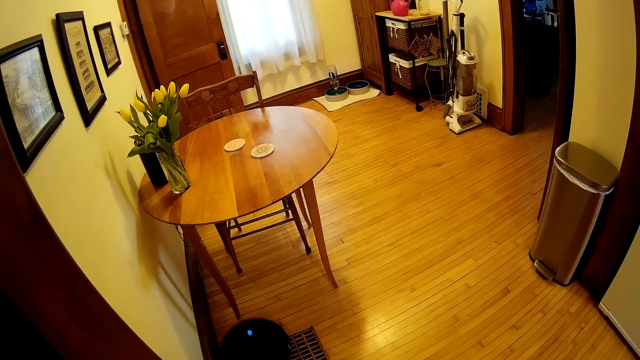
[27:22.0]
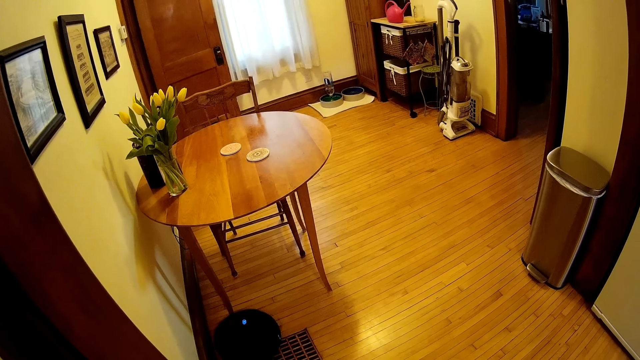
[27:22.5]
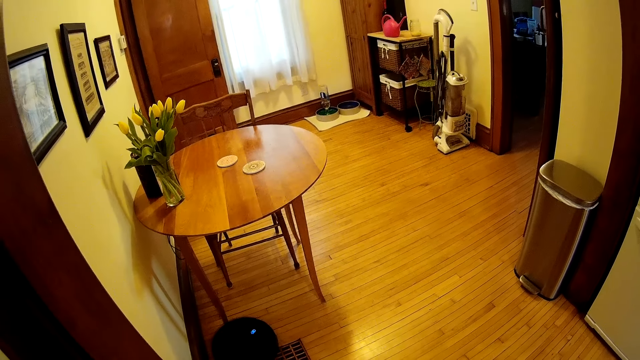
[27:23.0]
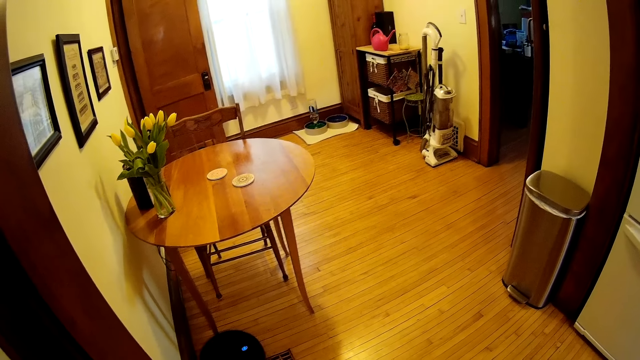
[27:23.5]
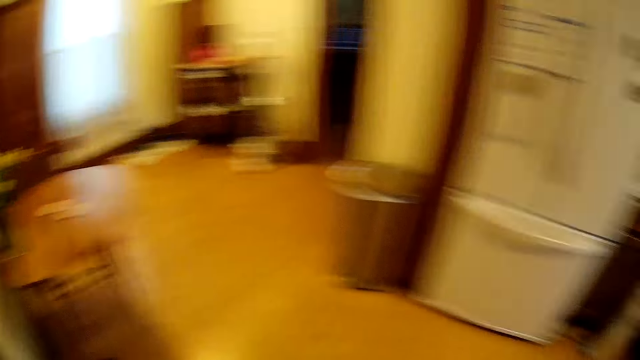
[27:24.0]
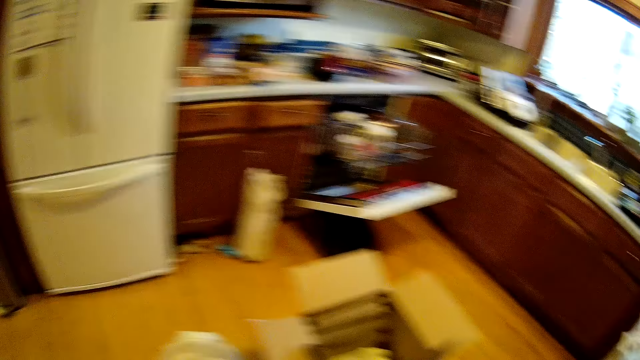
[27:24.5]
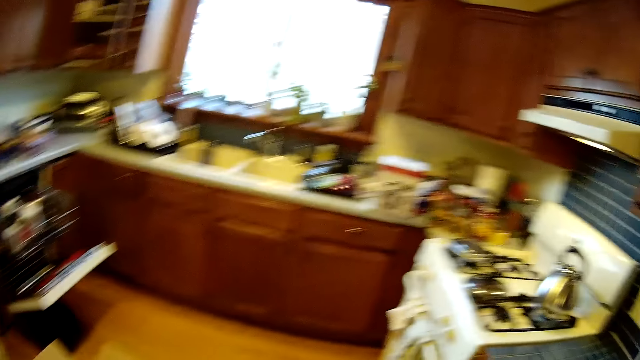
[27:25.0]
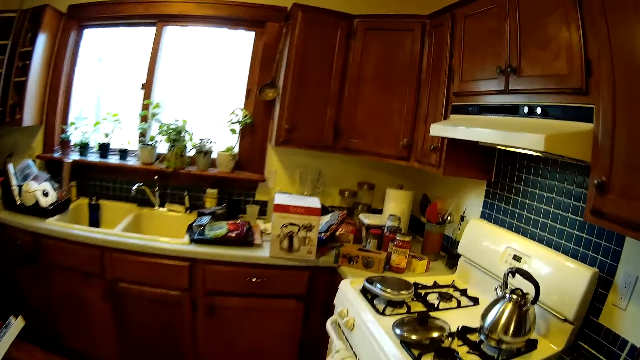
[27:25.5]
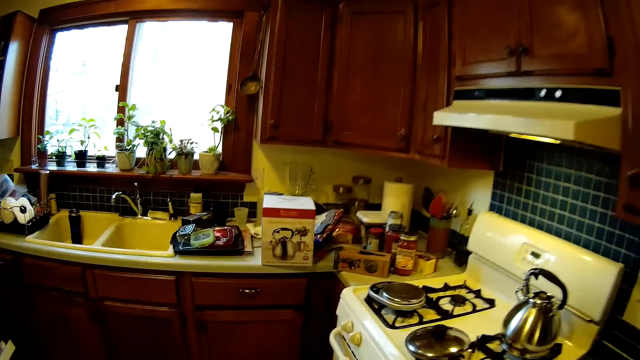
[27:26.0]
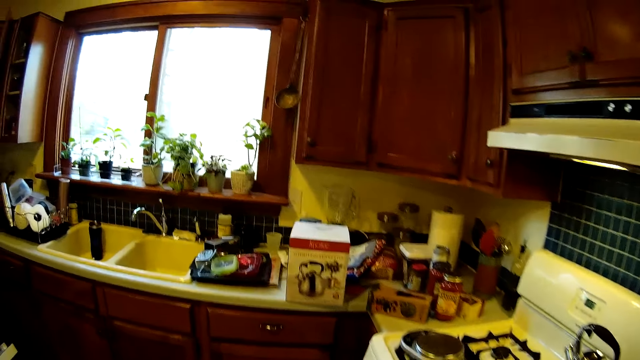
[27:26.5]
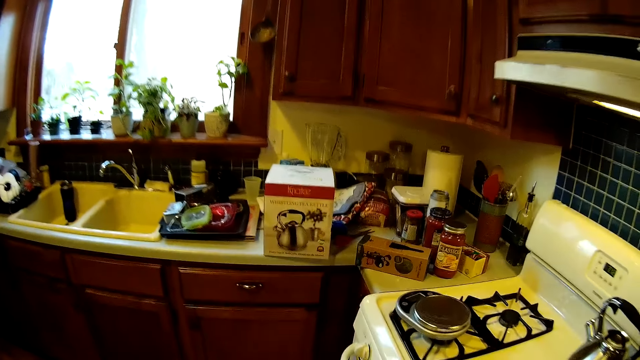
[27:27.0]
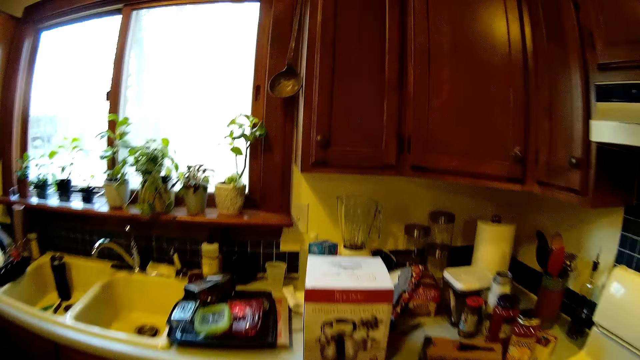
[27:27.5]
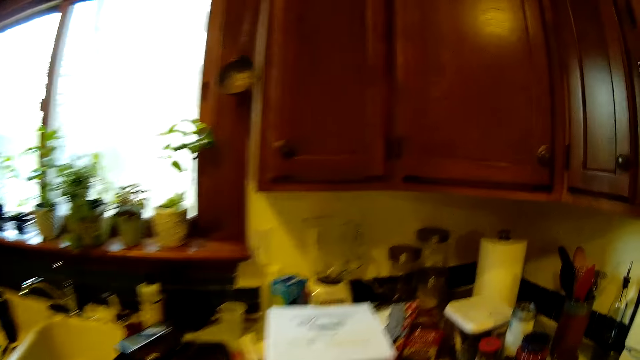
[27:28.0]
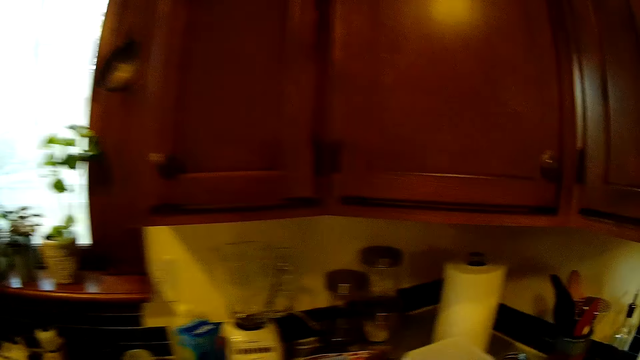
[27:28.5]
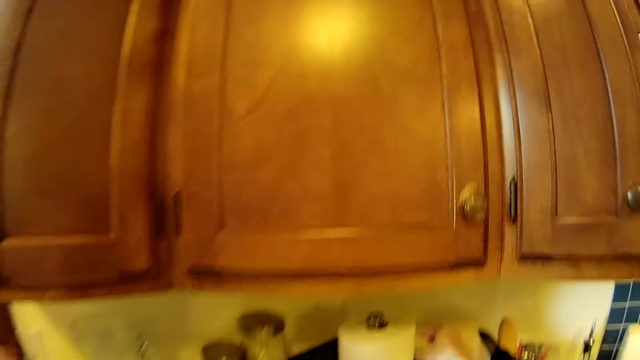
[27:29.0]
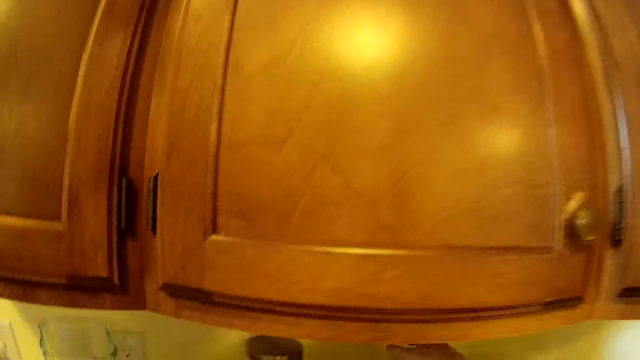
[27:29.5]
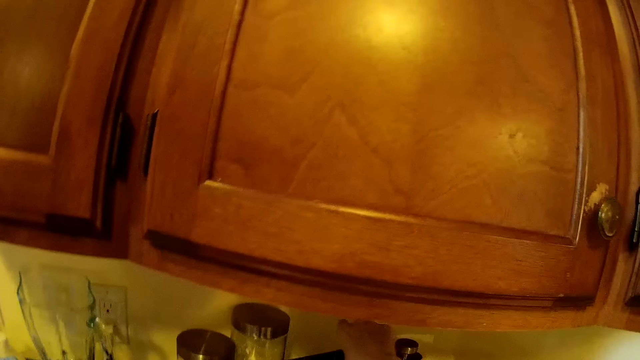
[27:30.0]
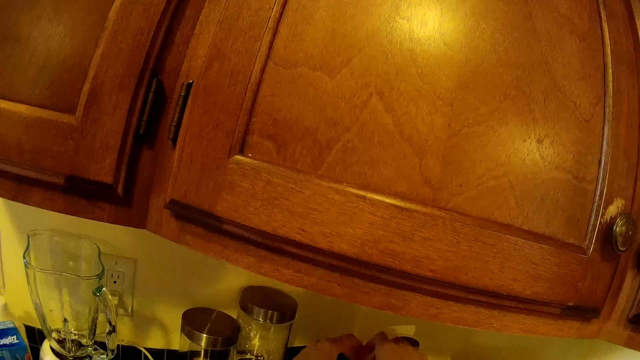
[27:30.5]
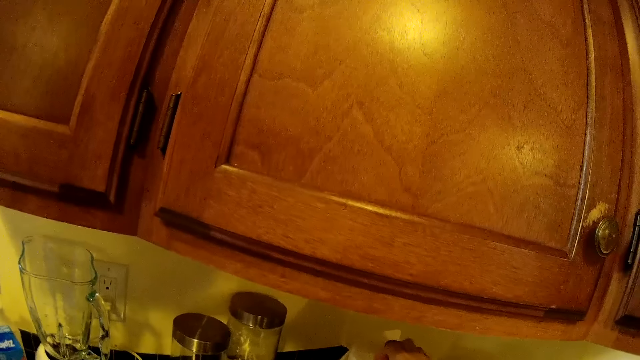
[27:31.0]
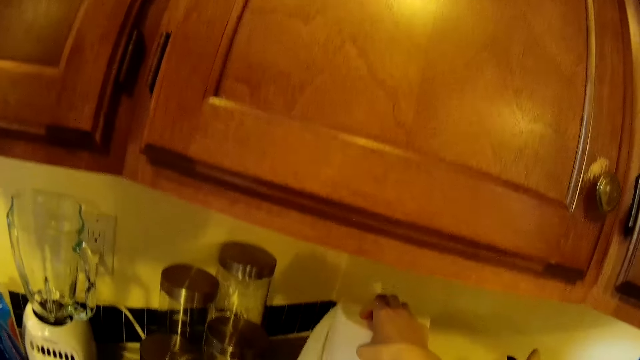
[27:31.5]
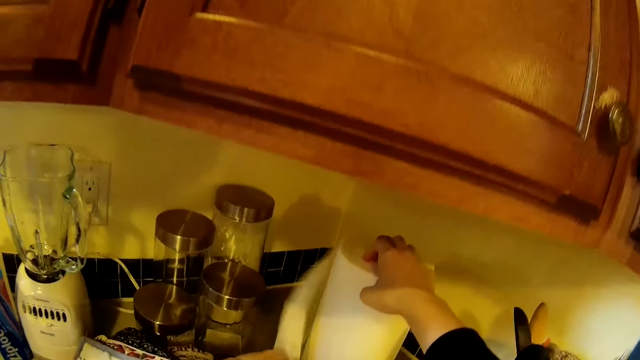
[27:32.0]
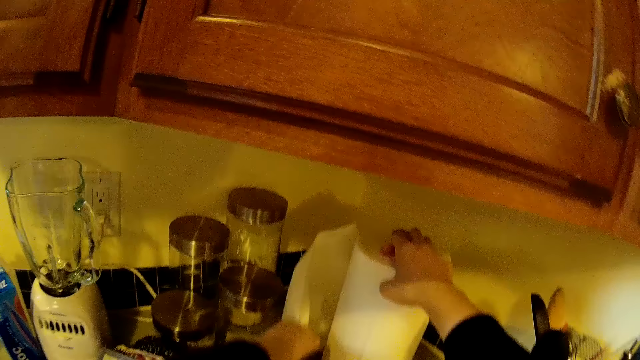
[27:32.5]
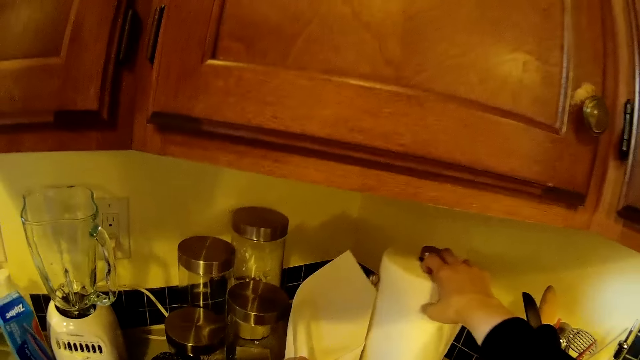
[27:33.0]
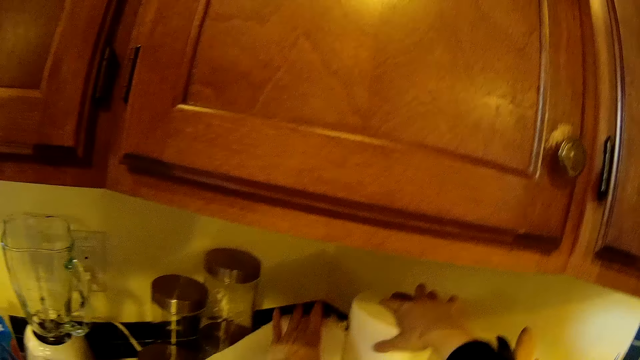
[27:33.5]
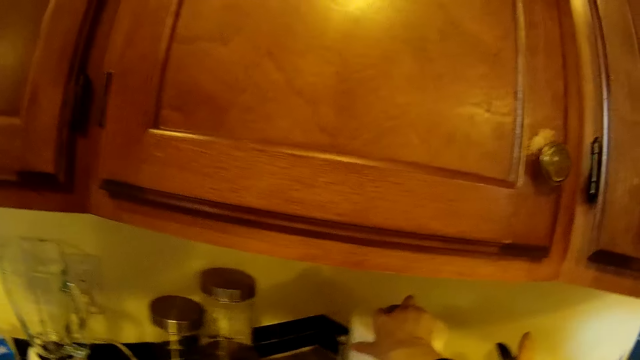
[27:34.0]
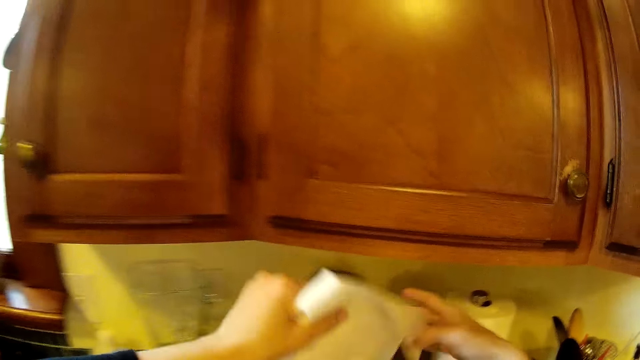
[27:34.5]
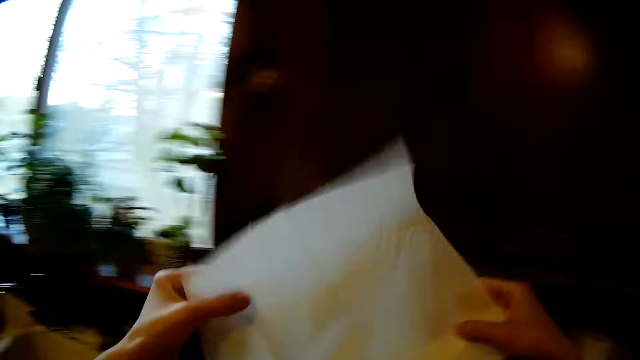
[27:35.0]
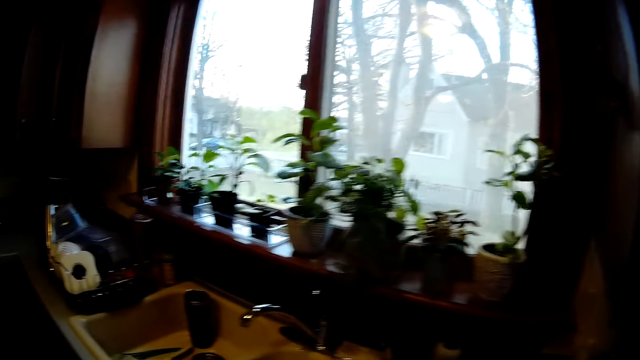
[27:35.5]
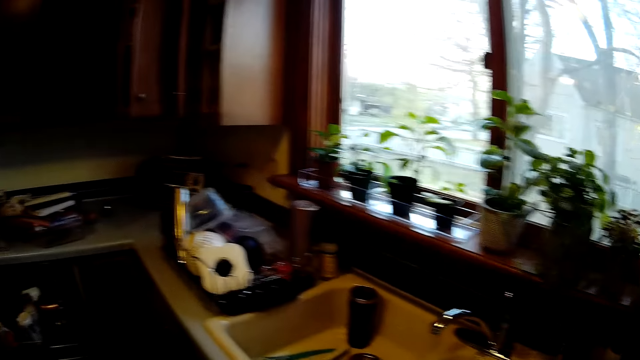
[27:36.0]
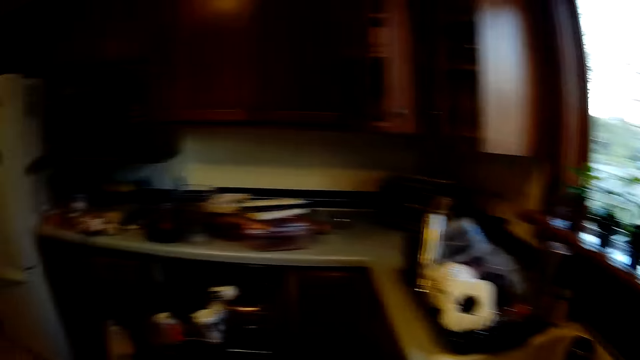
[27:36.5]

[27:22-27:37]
The camera wearer holds a paper towel or hand serviette with his right hand. He touches the hand serviette and takes the hand serviette. He cuts the paper towel with his left hand. He holds the paper towel with both hands.

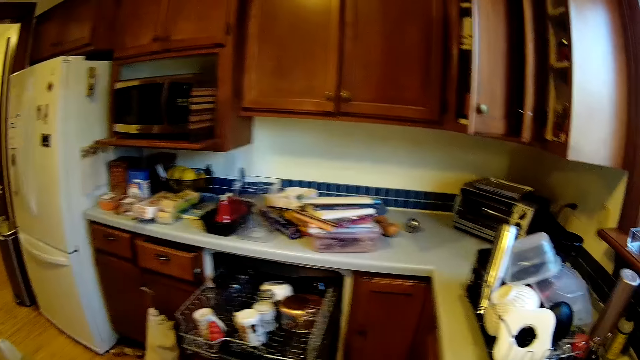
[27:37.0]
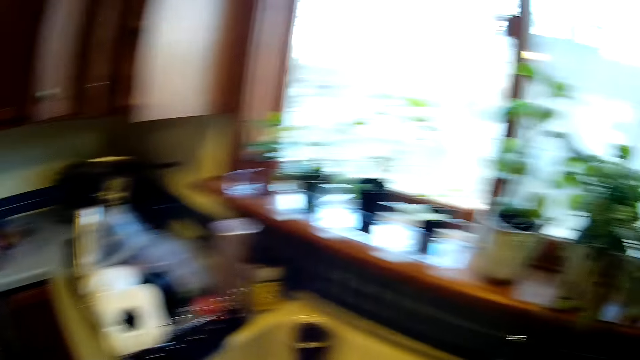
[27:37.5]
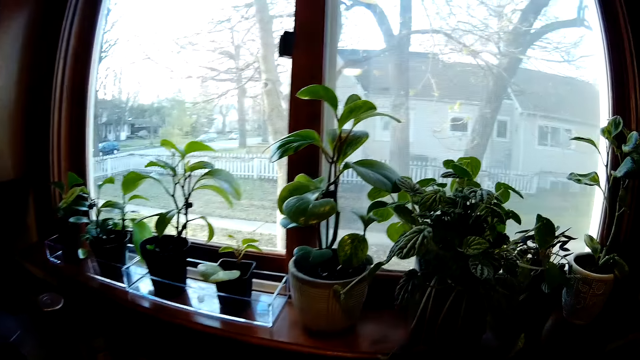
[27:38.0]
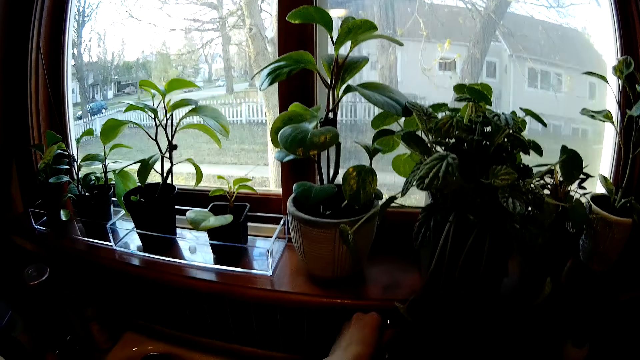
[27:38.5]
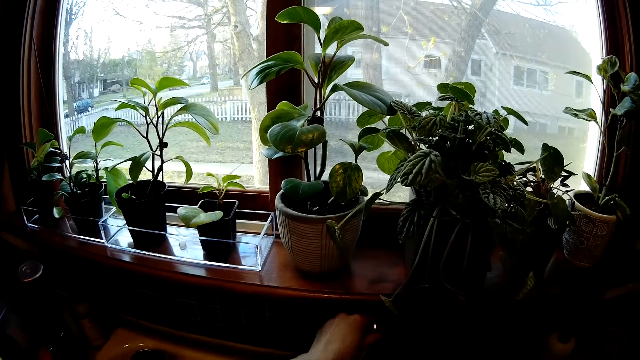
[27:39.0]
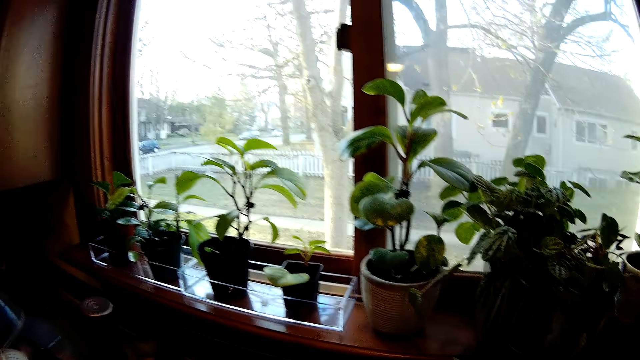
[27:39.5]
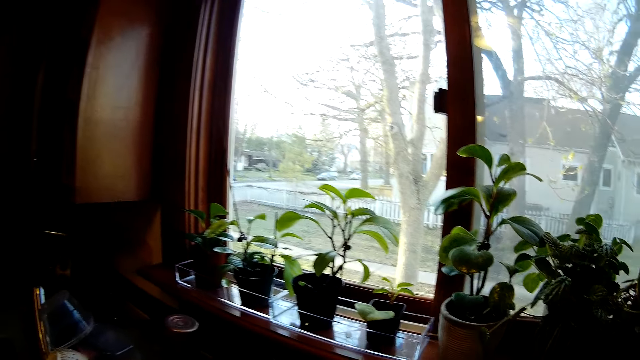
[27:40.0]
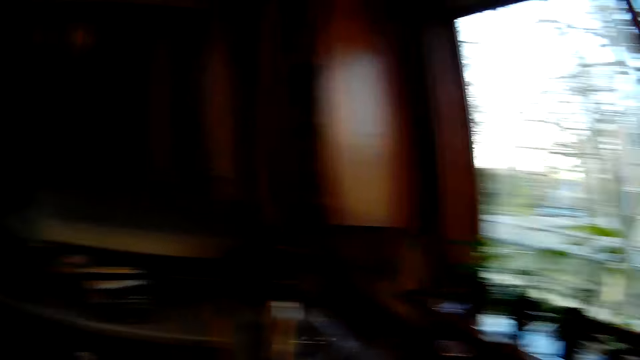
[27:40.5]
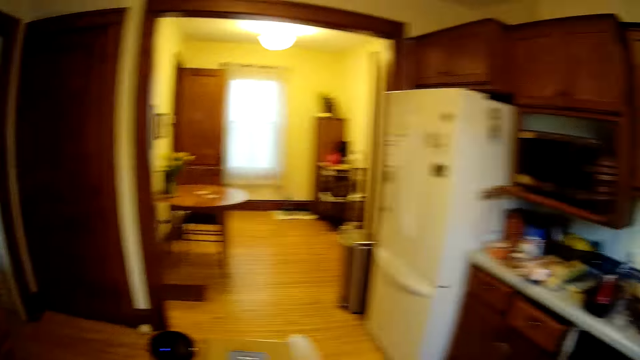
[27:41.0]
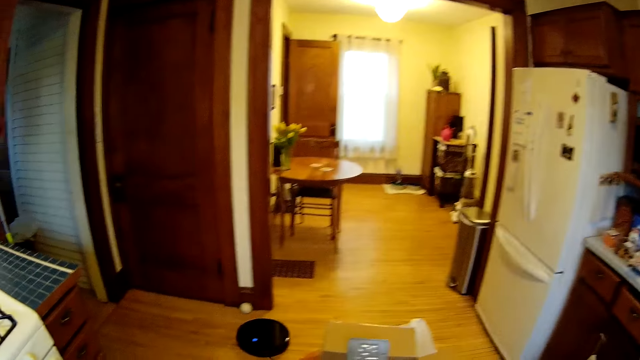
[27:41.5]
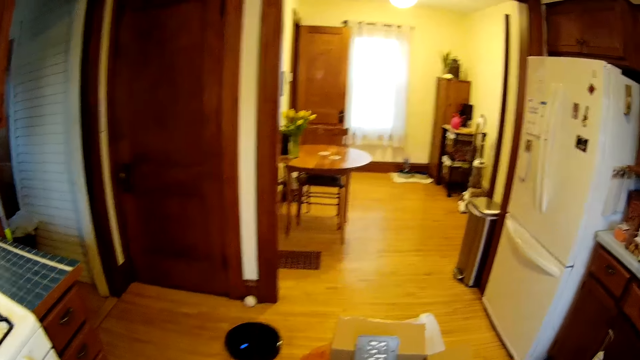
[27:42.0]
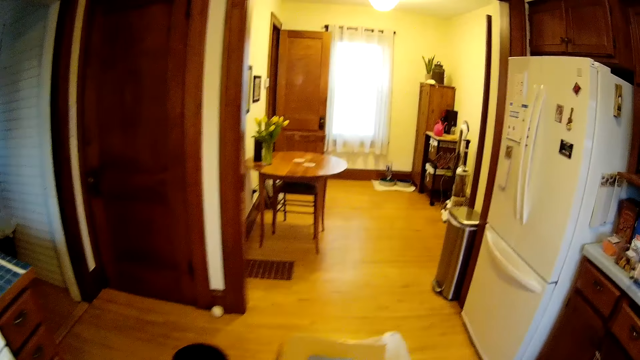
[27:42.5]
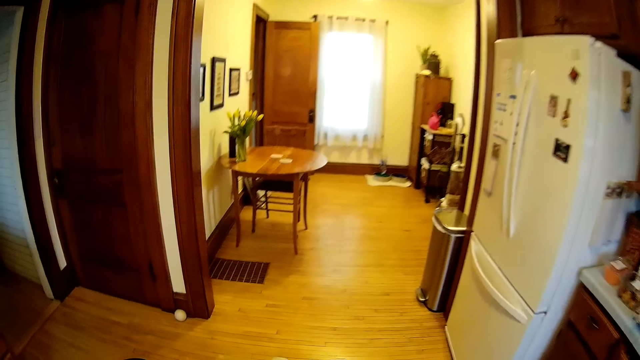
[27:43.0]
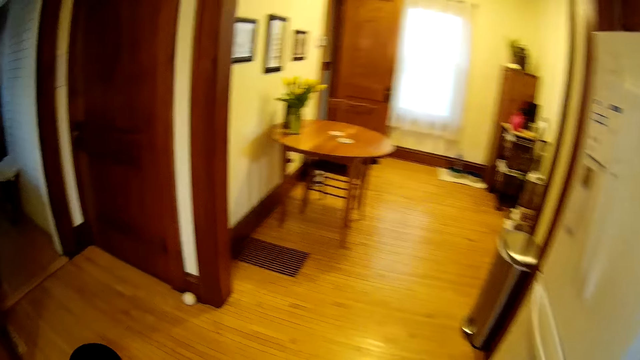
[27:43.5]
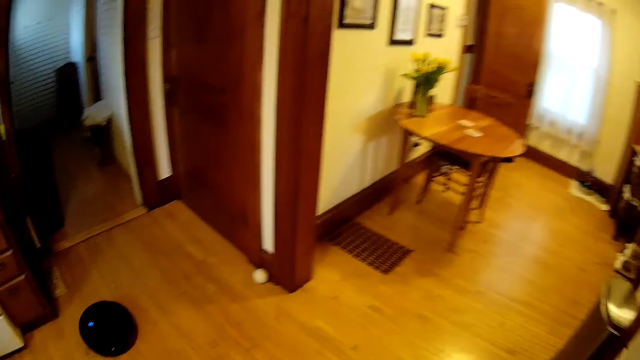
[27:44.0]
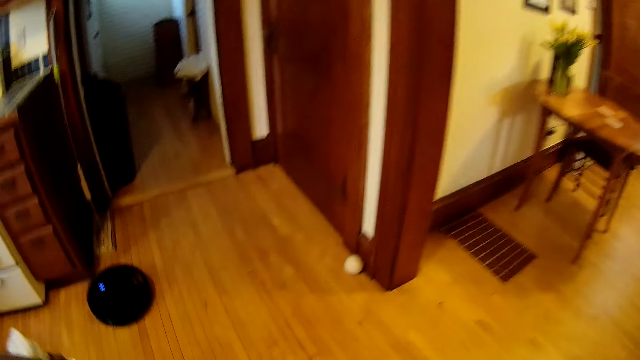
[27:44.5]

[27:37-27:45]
The camera wearer opens a tap at a sink with his right hand.
